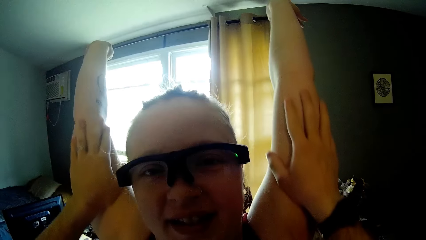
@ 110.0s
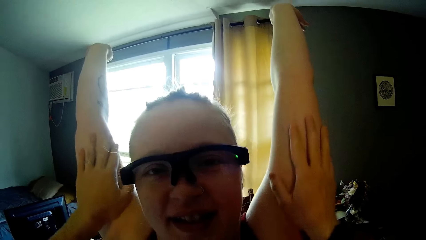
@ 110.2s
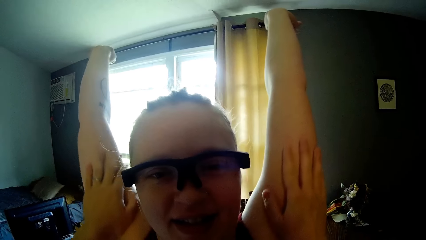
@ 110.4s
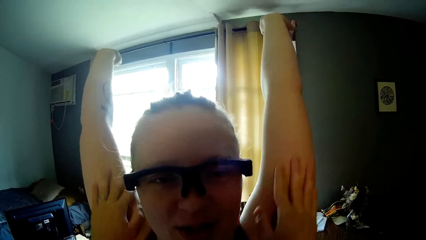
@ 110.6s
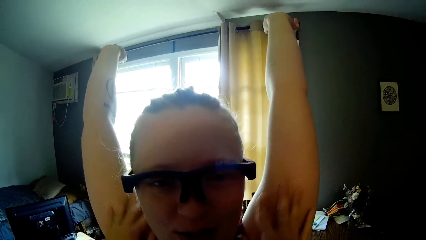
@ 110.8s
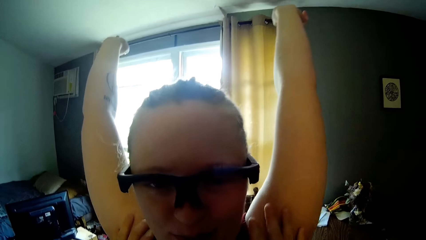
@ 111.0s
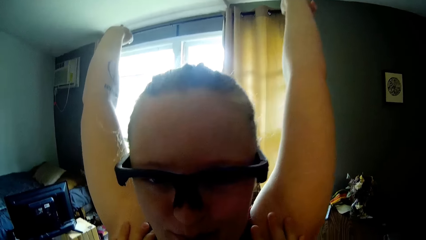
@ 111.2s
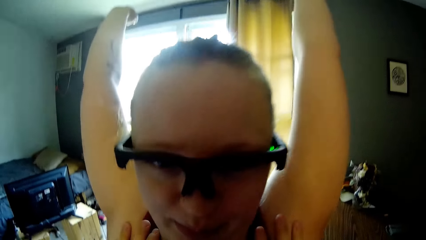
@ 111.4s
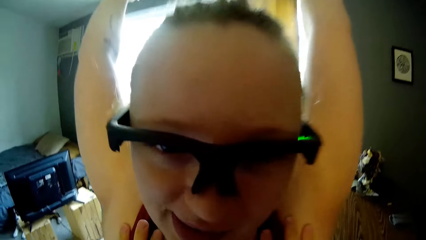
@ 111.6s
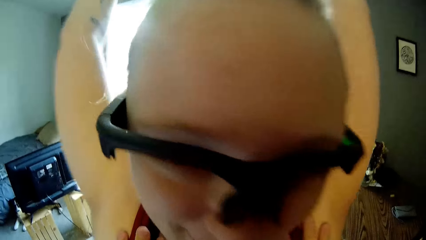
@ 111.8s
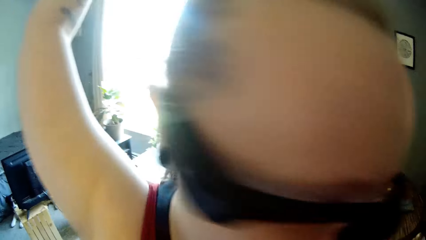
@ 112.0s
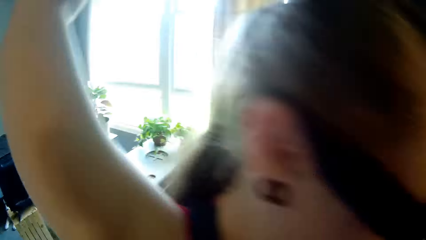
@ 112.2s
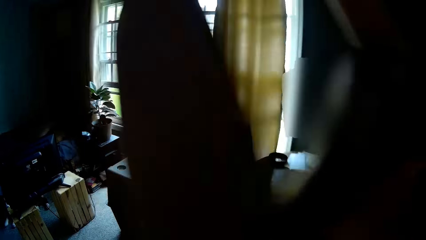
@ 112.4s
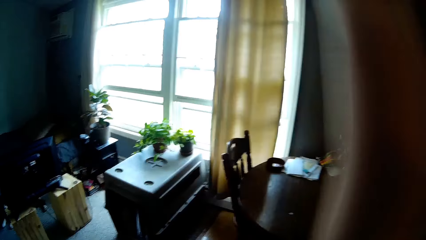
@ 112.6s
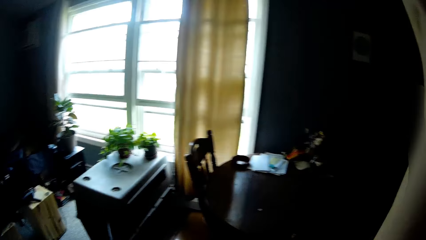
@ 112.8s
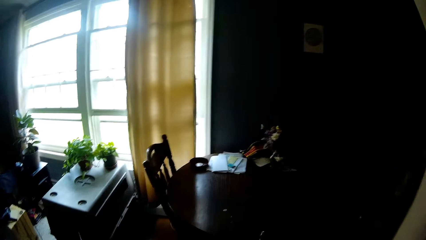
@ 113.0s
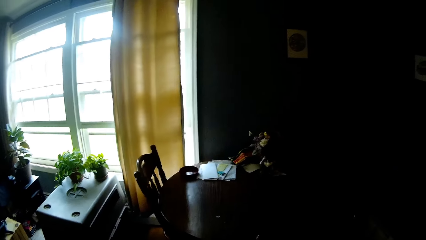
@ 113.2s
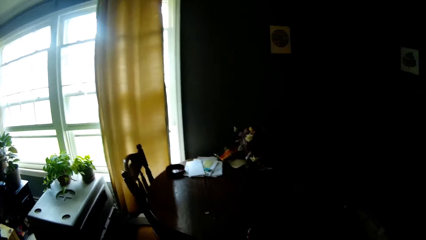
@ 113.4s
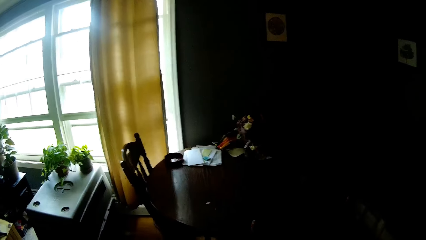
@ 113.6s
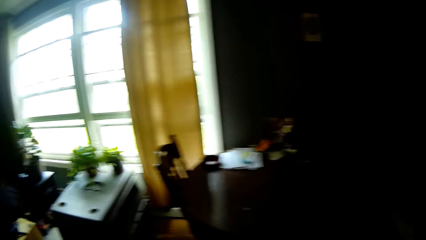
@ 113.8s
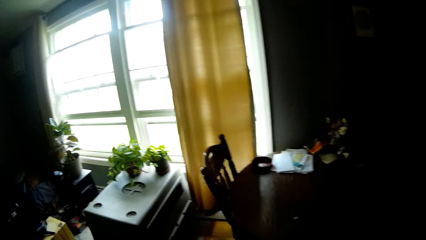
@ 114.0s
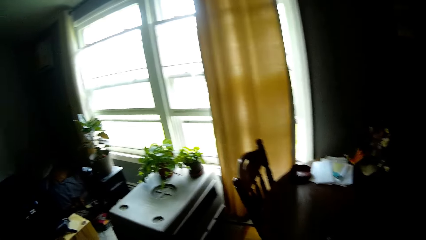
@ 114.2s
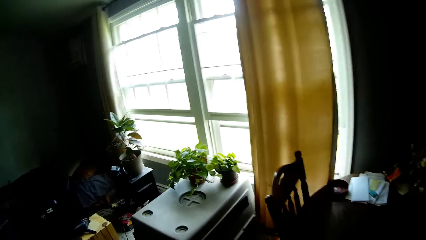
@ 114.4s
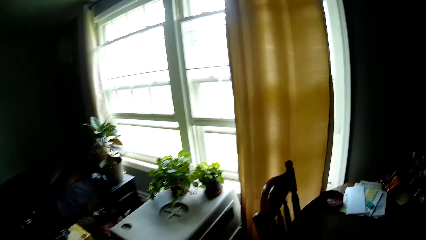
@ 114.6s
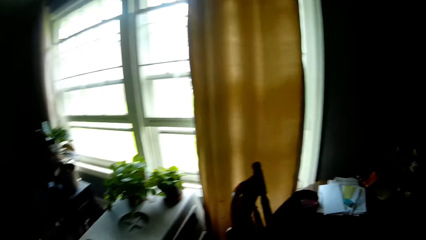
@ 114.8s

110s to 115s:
The woman moves away from the camera wearer.

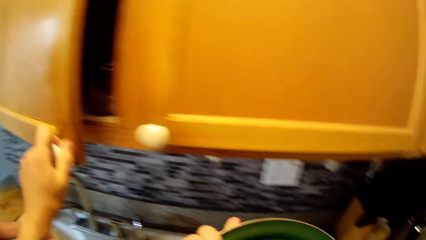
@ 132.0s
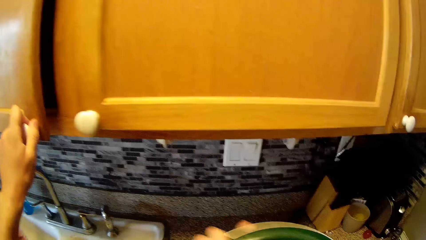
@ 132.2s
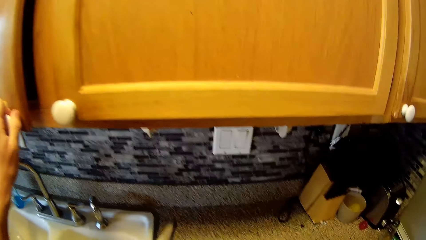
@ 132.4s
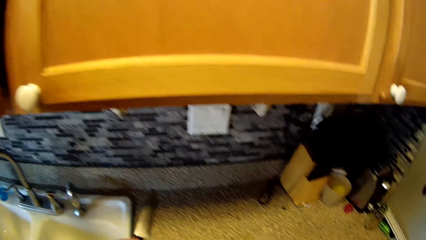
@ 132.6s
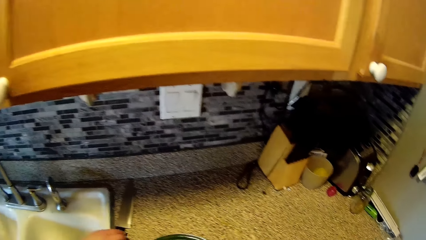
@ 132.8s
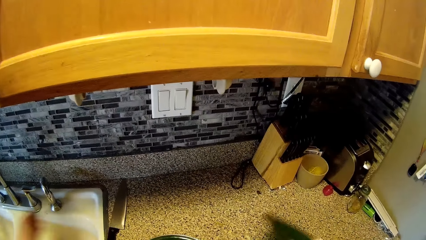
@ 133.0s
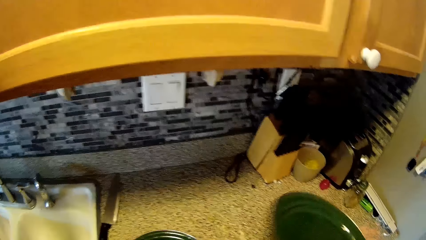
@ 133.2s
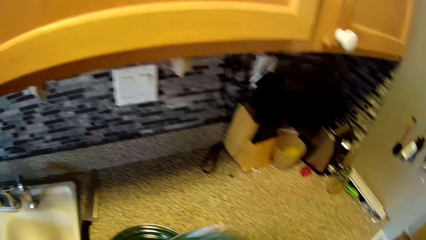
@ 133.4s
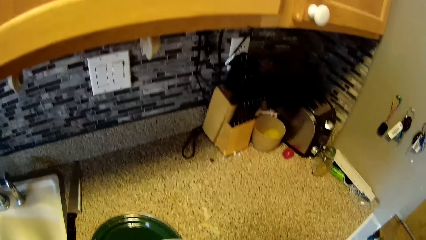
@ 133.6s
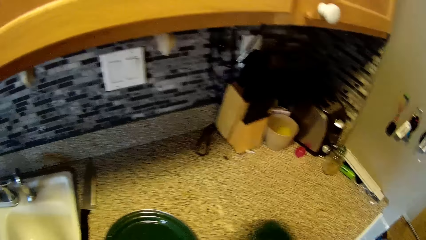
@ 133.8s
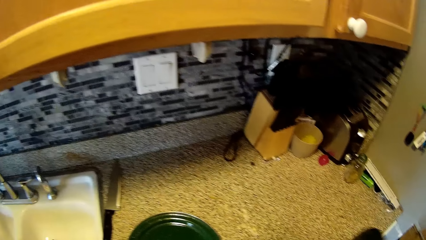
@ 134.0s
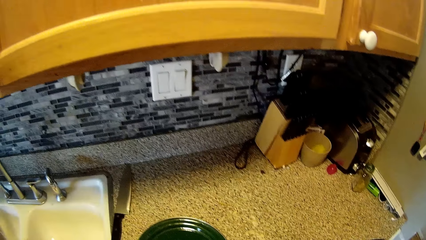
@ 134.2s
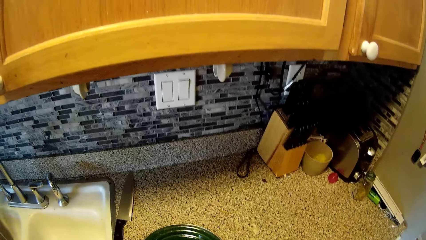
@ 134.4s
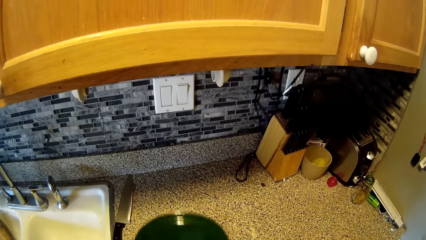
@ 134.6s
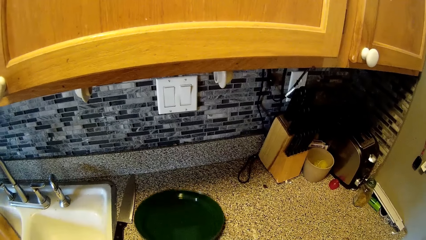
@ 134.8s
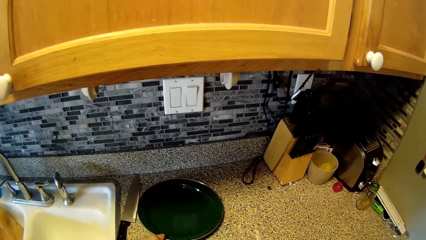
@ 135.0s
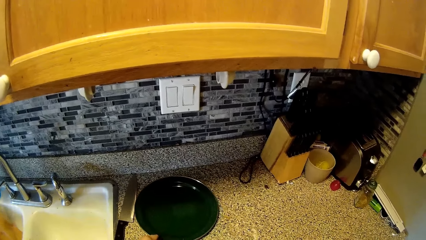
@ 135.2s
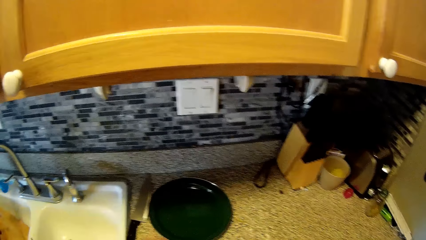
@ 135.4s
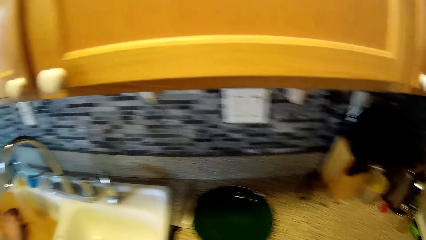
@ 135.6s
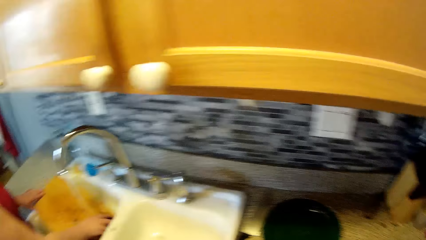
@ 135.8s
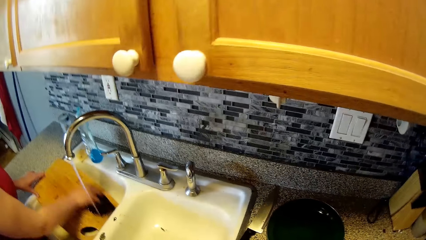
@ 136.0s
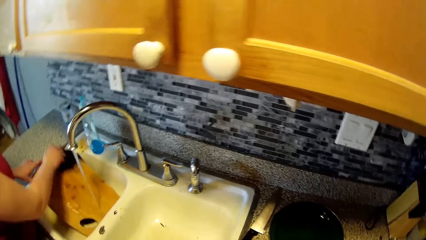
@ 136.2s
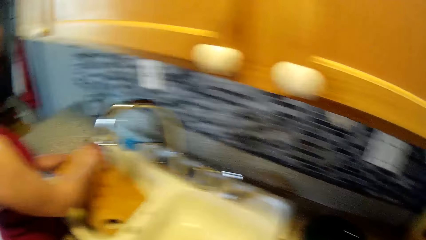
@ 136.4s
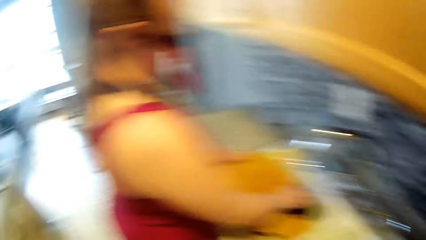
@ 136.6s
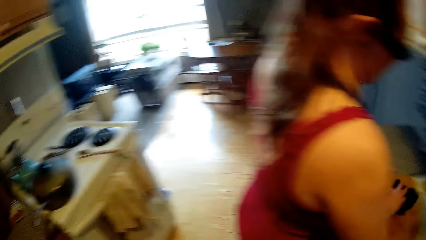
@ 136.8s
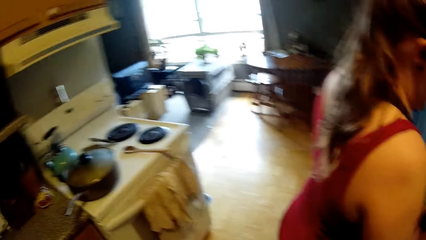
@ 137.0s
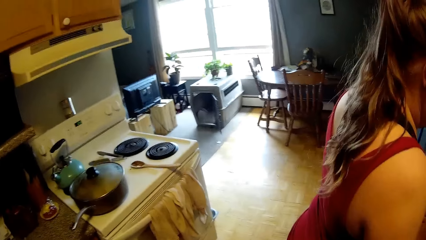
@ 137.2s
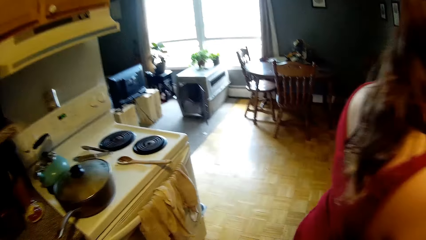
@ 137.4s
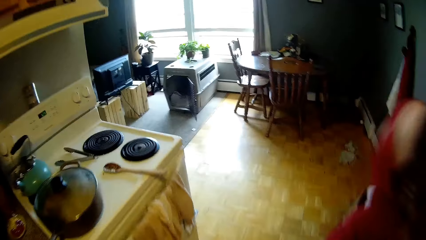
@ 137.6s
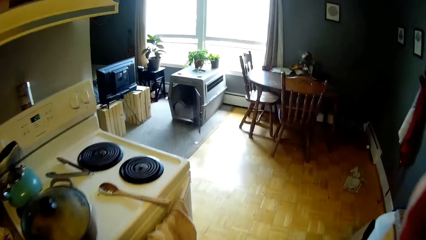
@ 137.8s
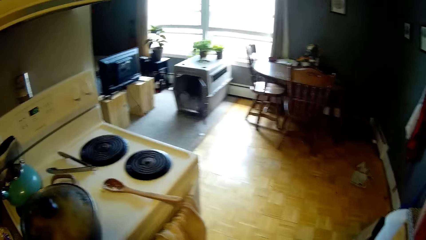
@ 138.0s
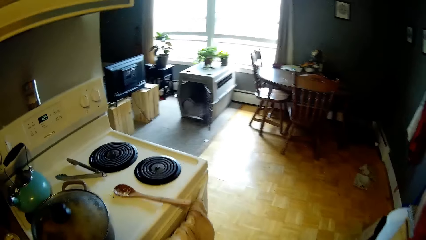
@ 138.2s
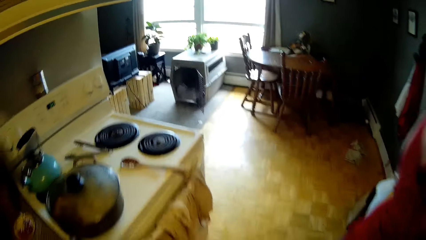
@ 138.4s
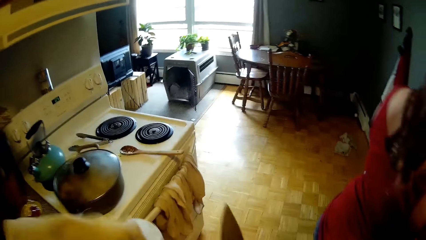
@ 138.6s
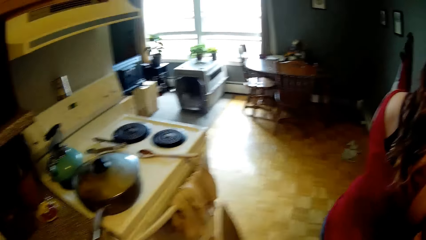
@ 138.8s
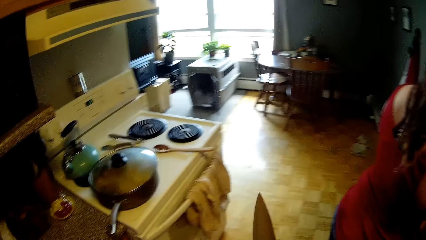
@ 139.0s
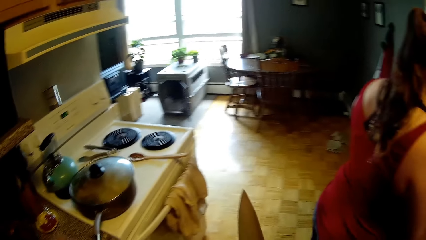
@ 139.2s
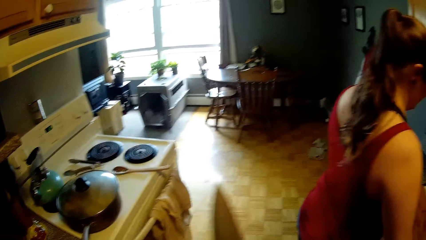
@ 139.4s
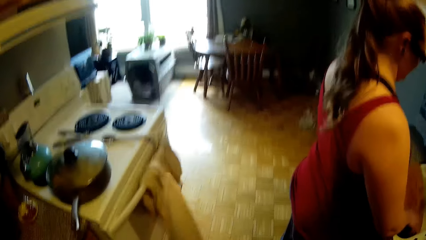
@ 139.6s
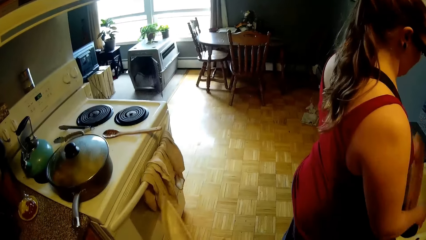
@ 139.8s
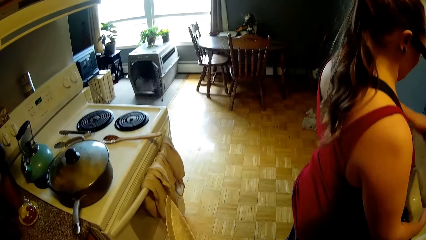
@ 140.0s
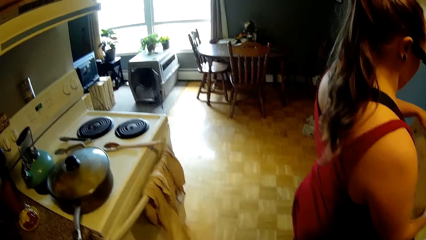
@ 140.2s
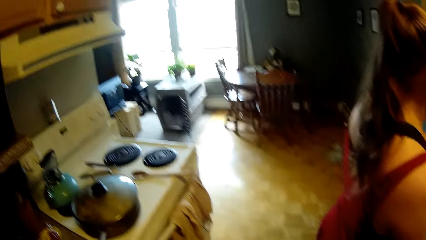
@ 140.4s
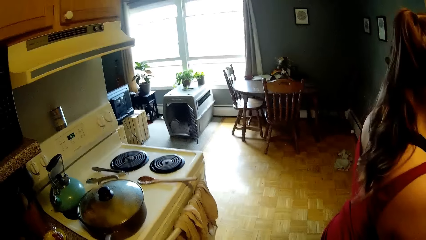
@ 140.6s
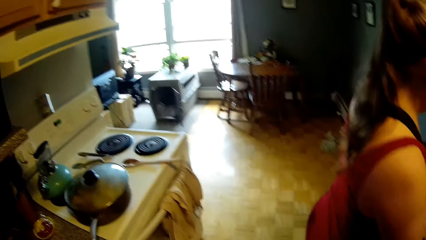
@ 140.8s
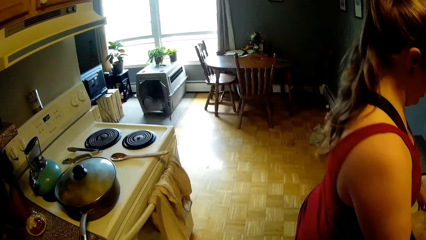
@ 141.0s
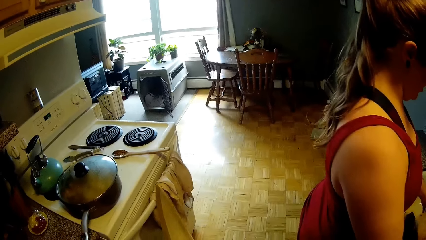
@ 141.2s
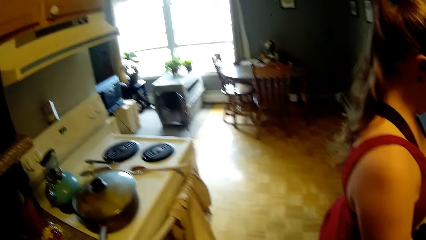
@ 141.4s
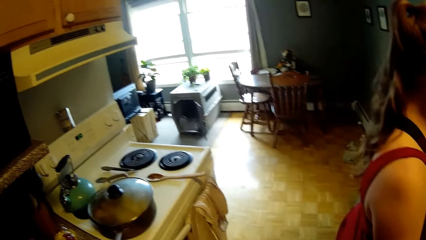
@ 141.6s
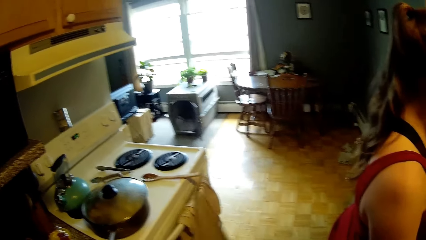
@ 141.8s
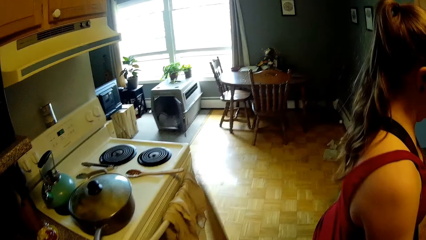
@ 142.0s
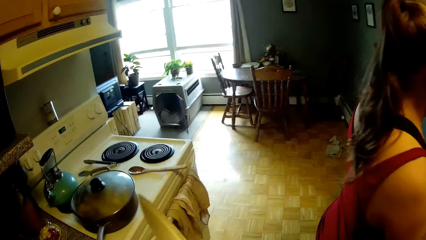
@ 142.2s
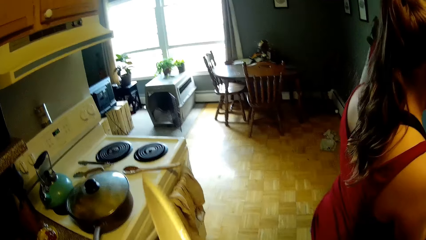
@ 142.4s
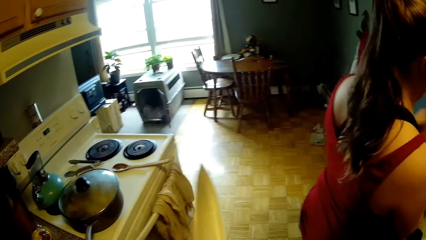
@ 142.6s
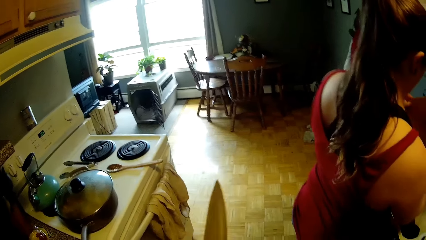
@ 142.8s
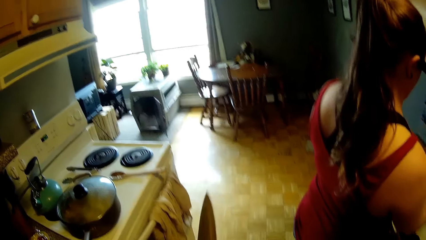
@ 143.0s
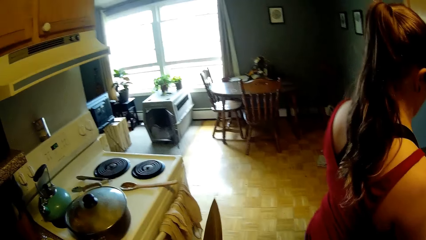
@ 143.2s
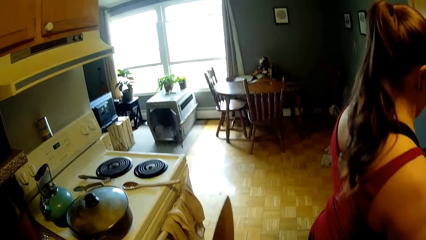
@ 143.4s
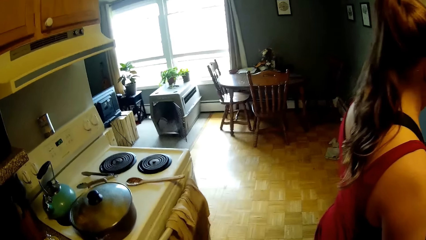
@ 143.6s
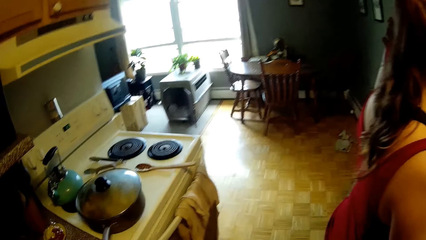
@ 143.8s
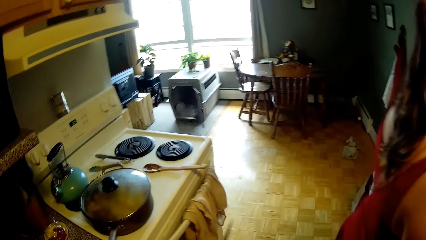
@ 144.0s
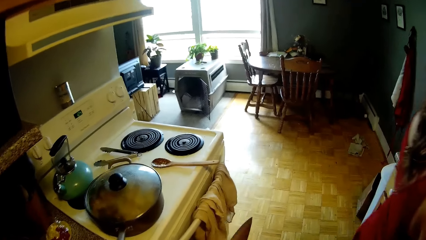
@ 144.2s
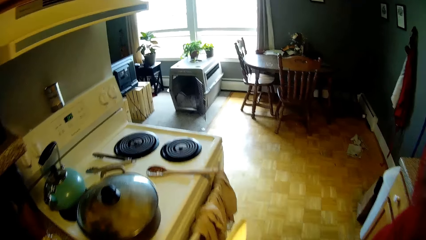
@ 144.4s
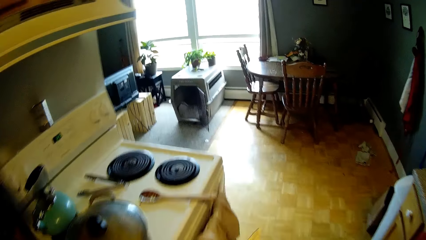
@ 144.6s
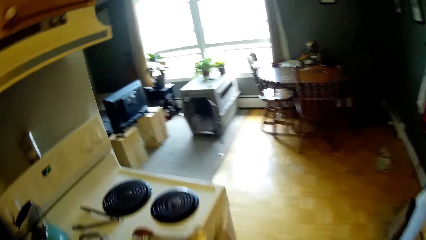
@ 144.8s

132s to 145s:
The camera wearer closes the cabinet with his left hand. He moves a plate on the counter with his left hand. The woman washes the board with the sponge in the sink. The camera wearer moves towards the cooker. He picks up a towel from the handle of the cooker. He wipes a knife with the towel.
